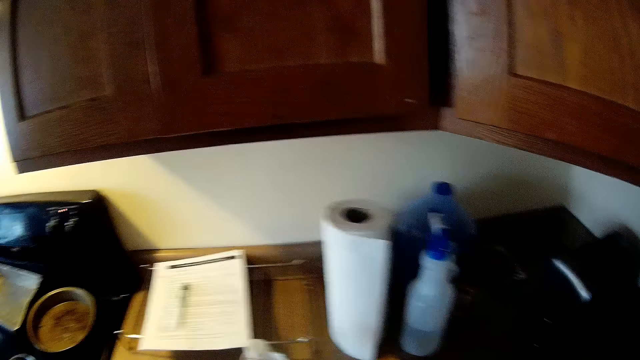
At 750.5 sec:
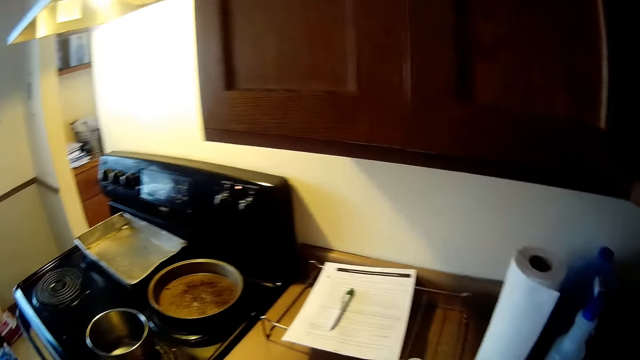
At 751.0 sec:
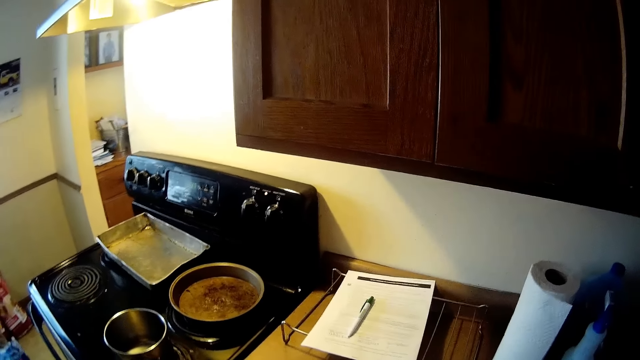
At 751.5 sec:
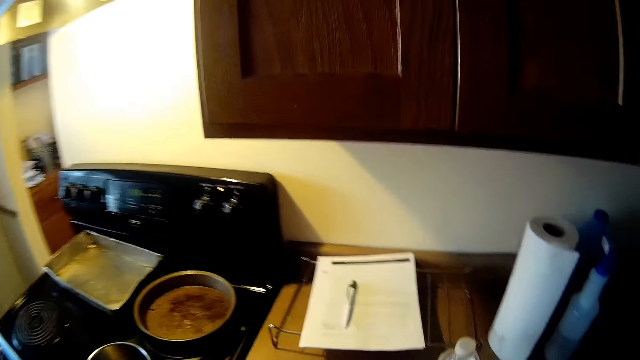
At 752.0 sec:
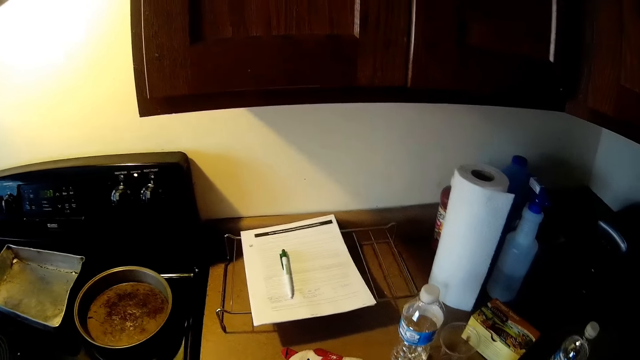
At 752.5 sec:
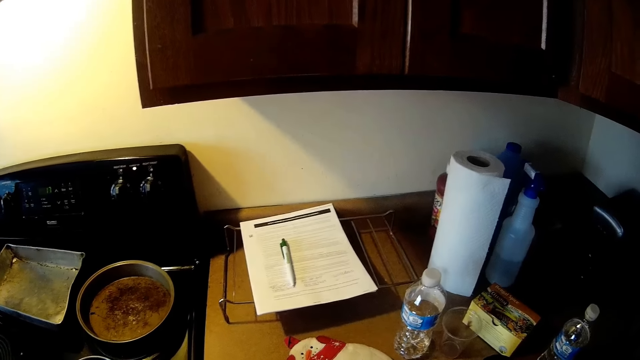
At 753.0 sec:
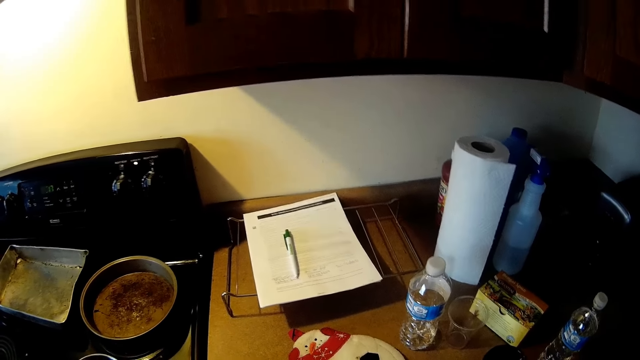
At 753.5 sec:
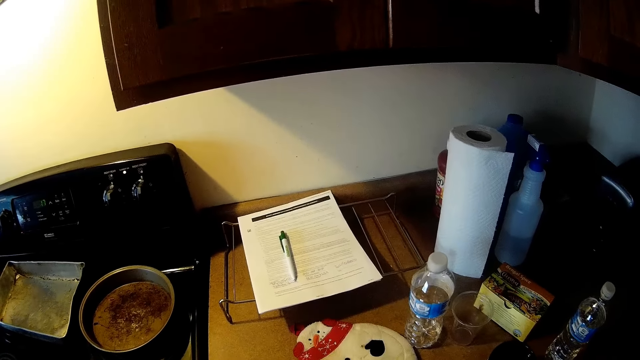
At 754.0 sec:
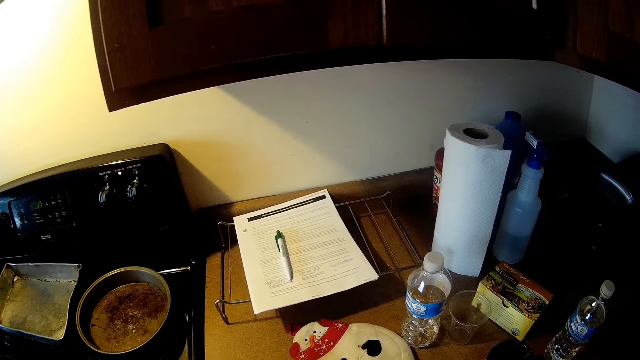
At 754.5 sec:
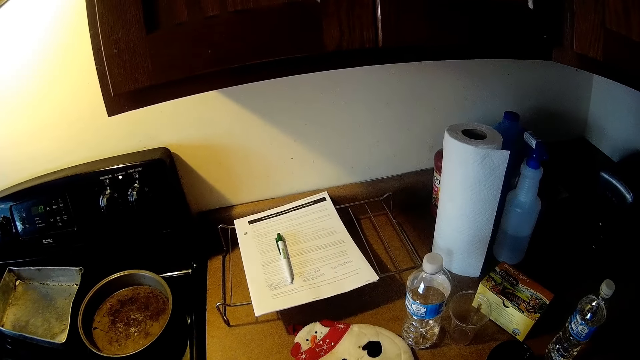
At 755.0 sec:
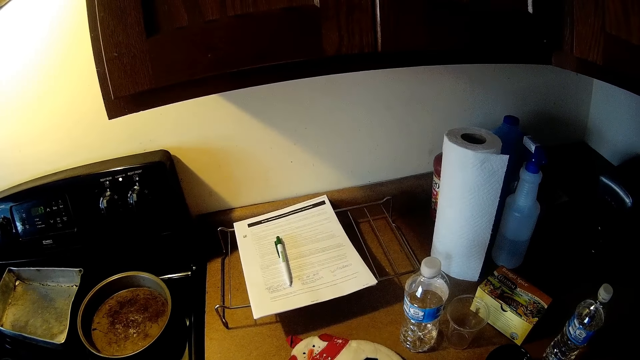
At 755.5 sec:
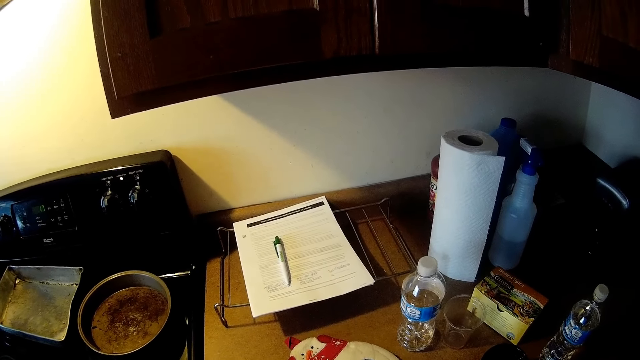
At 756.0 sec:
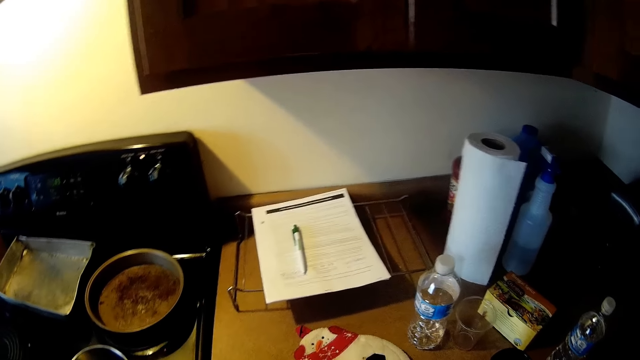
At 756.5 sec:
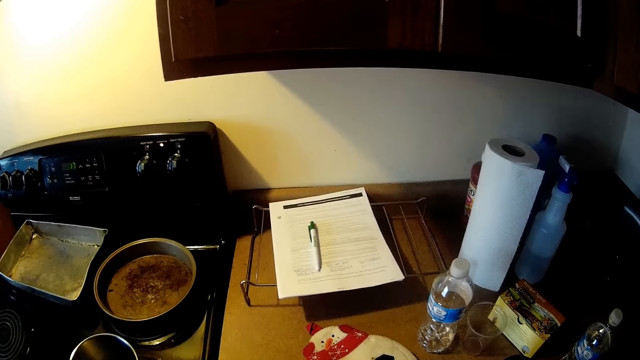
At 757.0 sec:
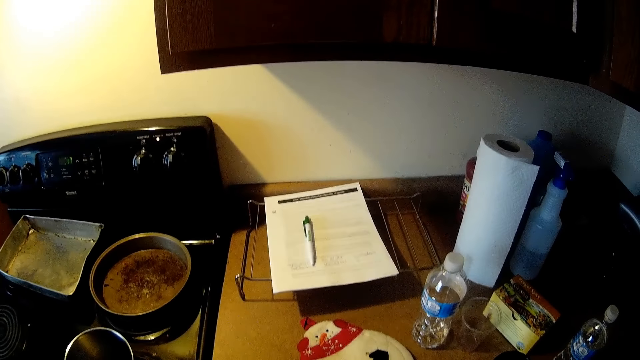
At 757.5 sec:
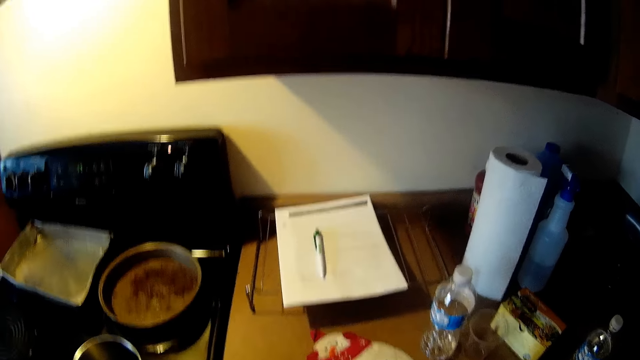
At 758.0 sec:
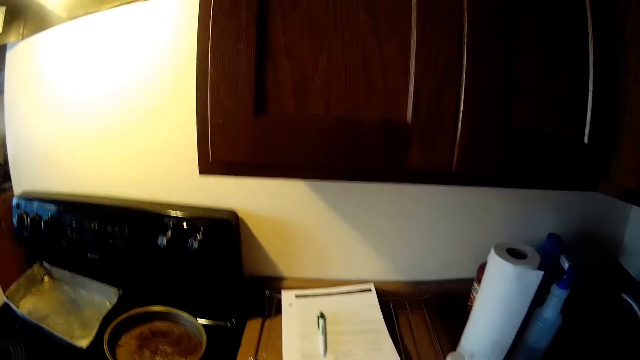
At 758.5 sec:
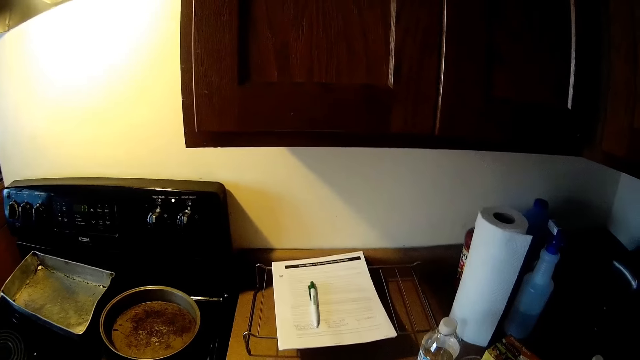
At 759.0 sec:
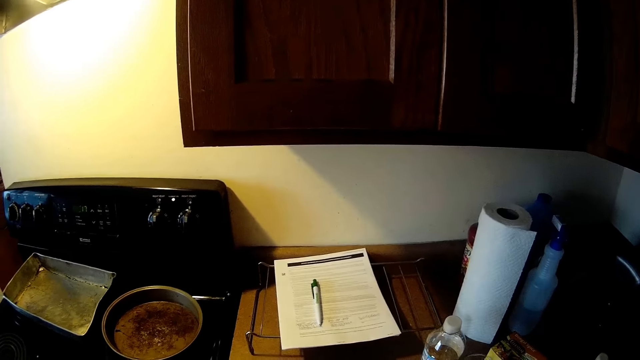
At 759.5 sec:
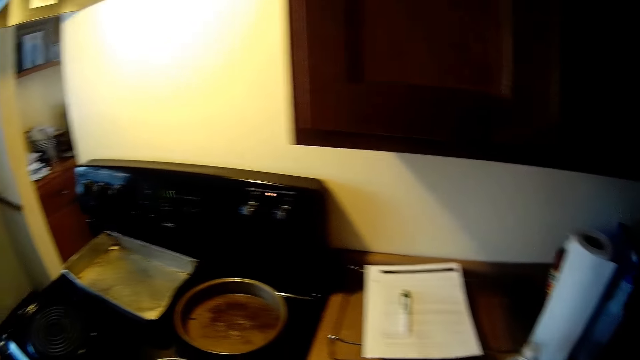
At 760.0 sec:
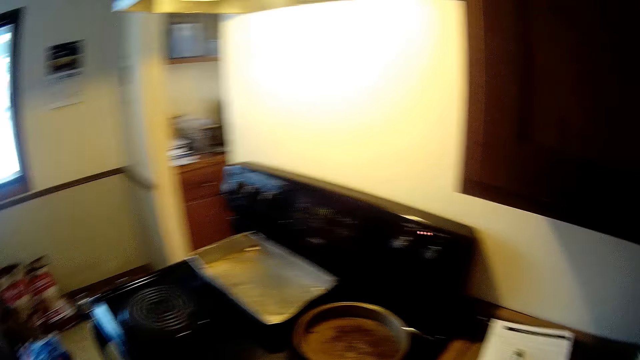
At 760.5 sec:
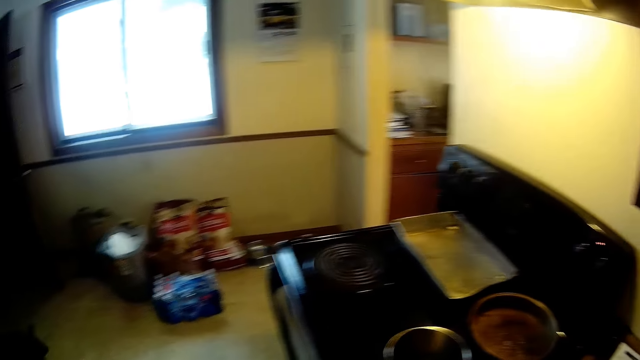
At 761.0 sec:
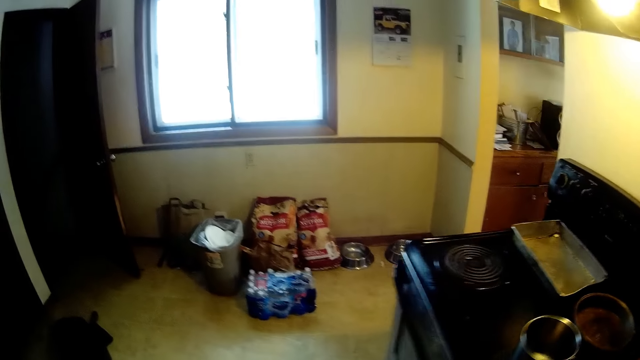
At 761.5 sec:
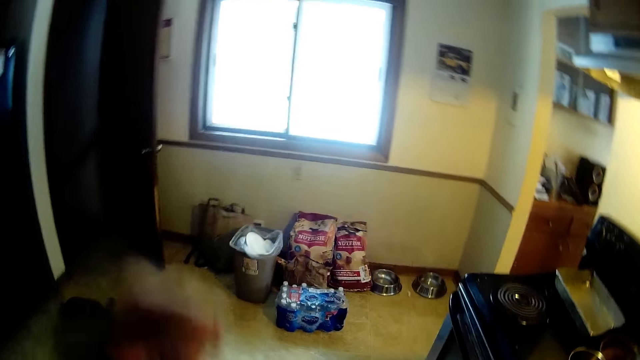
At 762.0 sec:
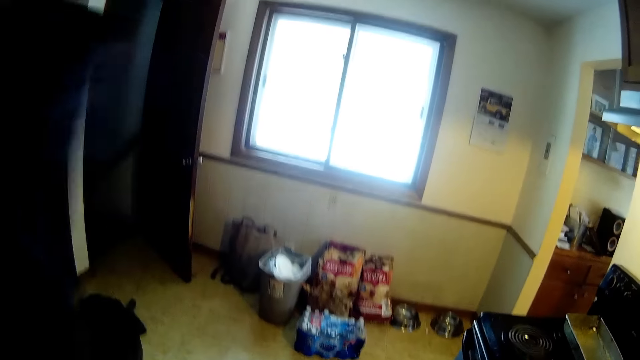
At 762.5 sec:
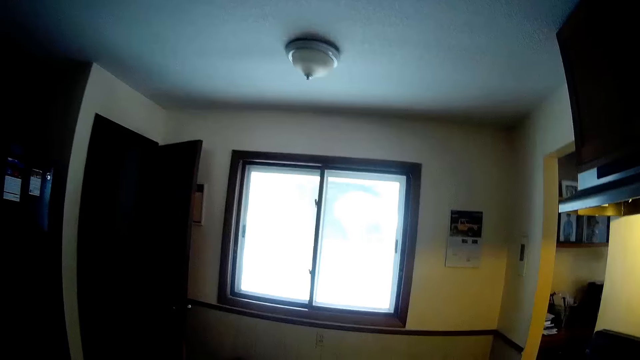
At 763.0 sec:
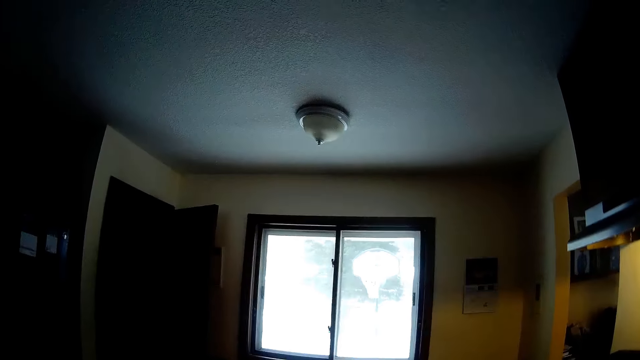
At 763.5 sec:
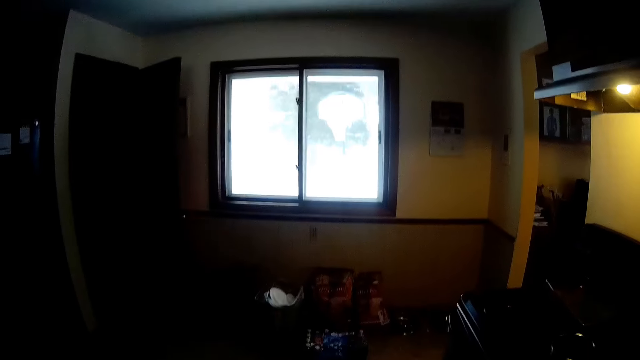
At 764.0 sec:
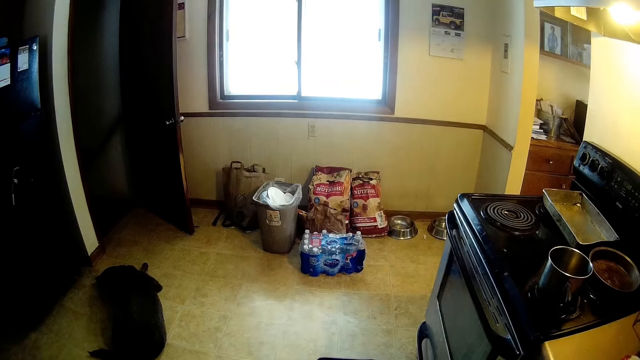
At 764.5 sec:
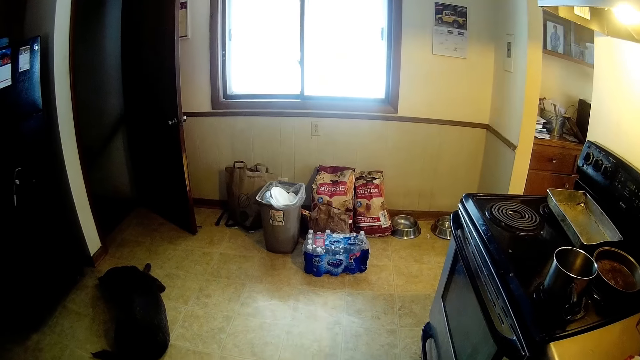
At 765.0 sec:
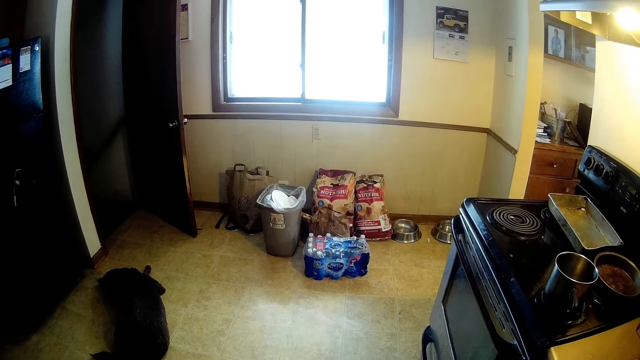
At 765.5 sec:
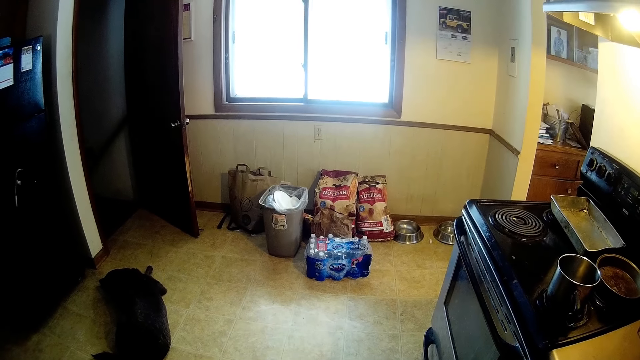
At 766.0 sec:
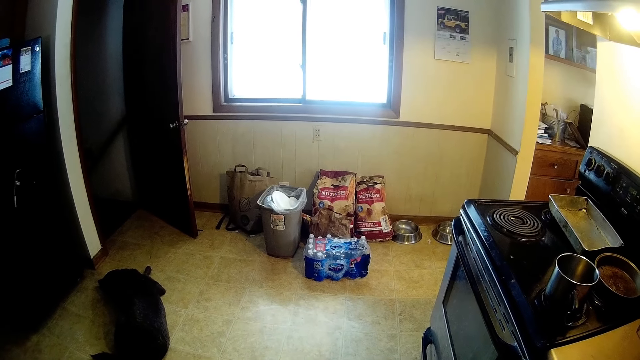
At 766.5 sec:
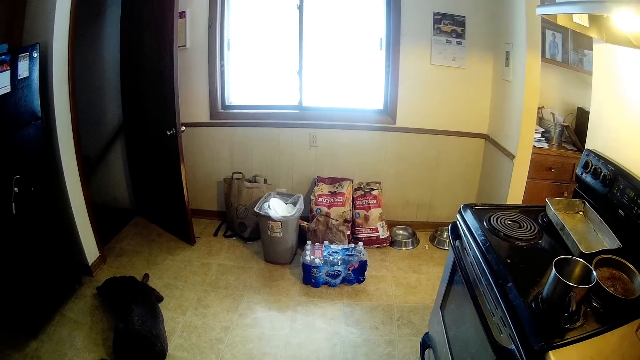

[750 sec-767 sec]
The camera wearer pulls the bag with her left hand. She looks around. She straightens her hair with her left hand. She moves the hand.
